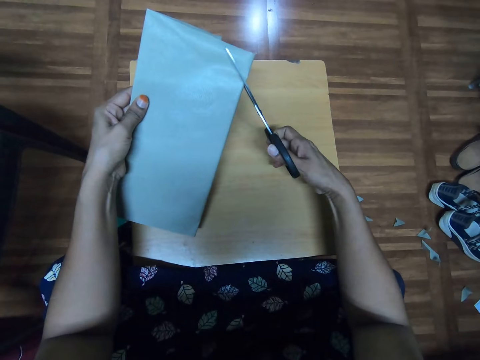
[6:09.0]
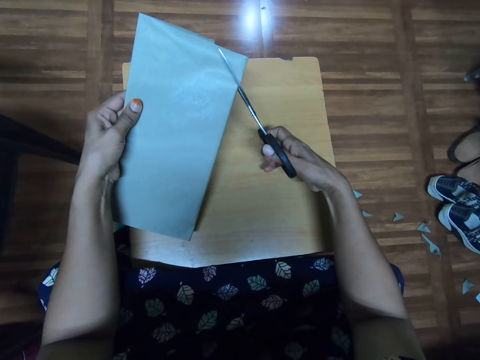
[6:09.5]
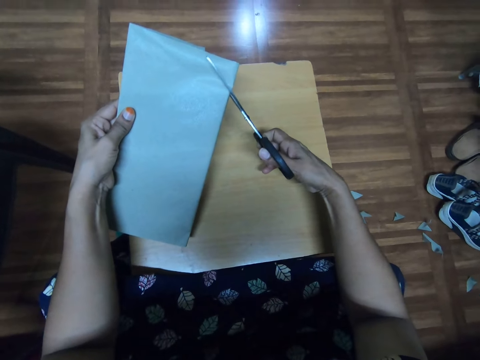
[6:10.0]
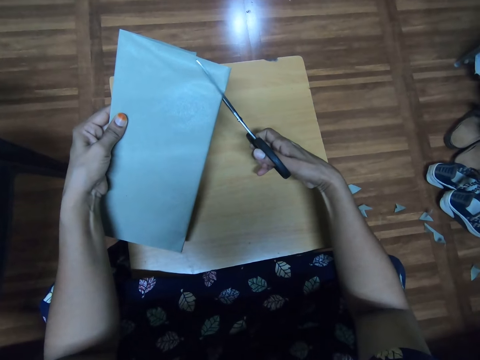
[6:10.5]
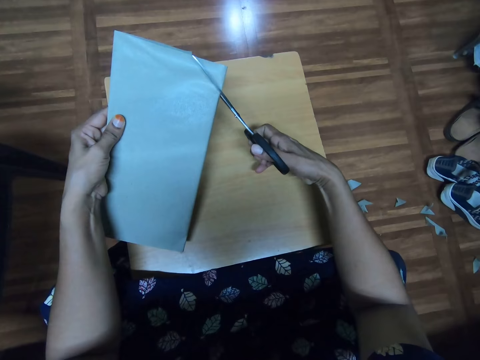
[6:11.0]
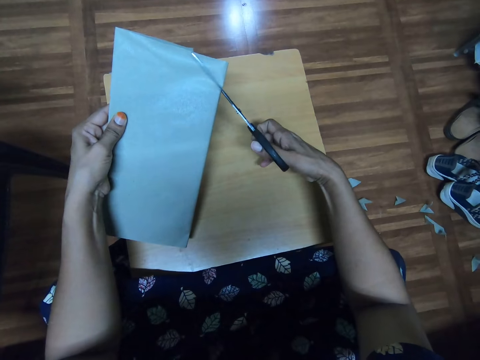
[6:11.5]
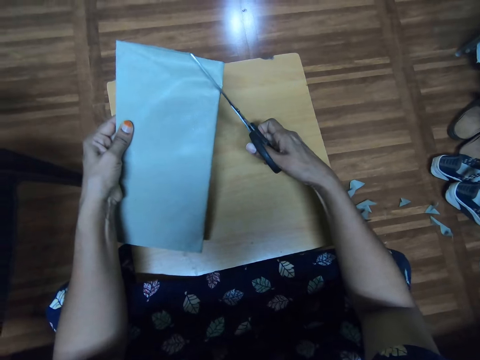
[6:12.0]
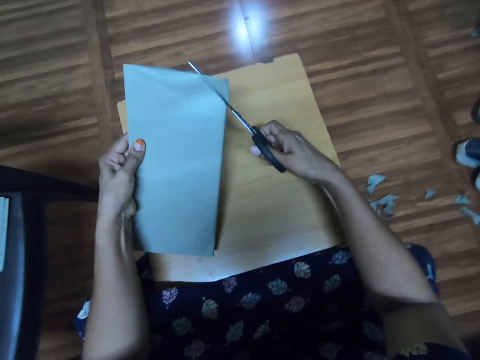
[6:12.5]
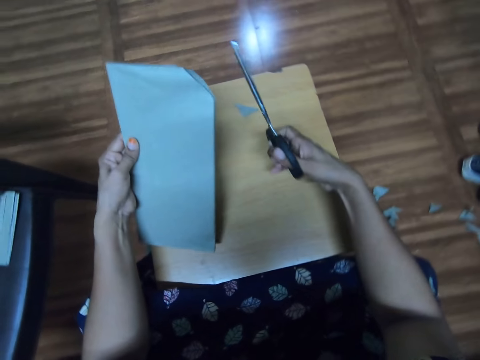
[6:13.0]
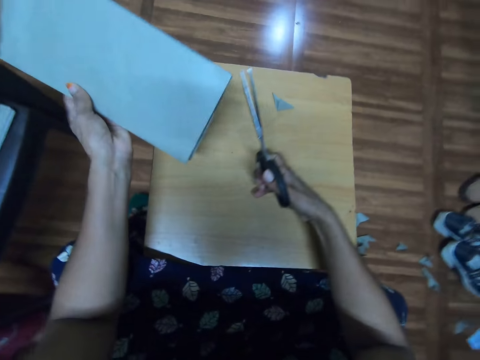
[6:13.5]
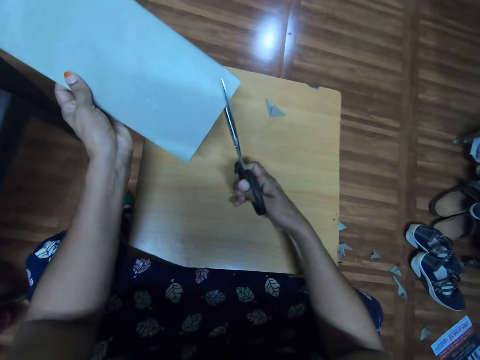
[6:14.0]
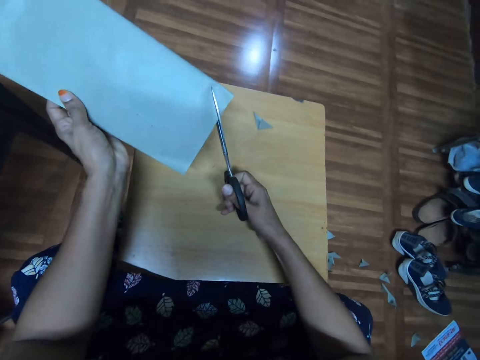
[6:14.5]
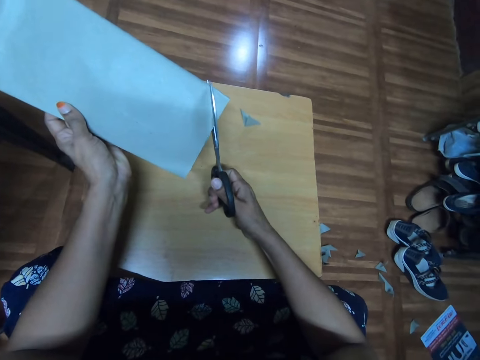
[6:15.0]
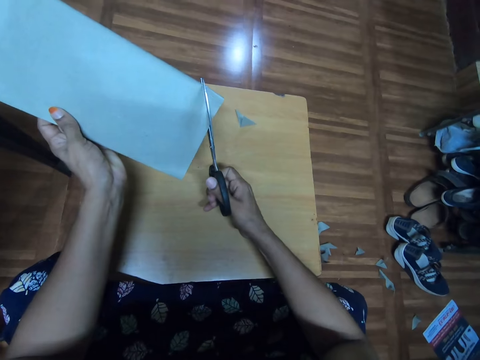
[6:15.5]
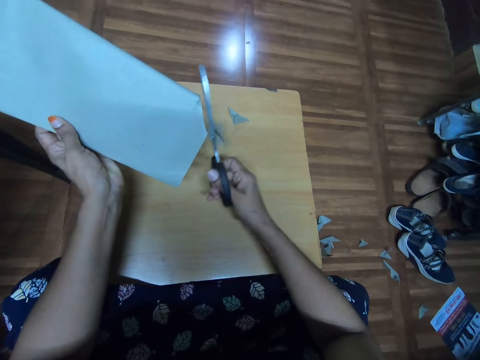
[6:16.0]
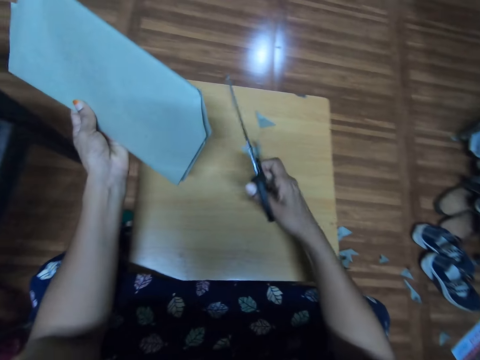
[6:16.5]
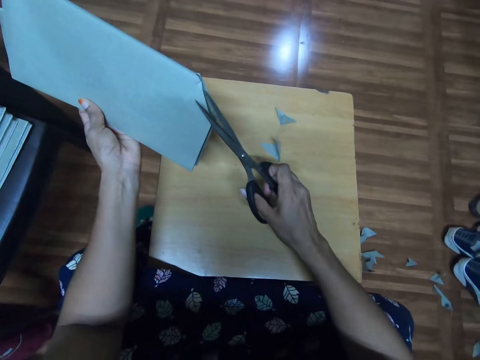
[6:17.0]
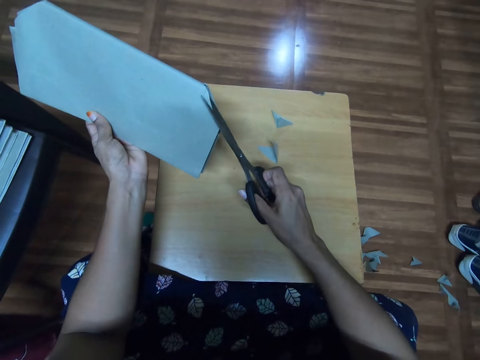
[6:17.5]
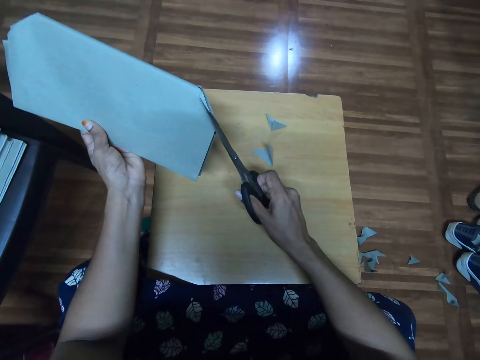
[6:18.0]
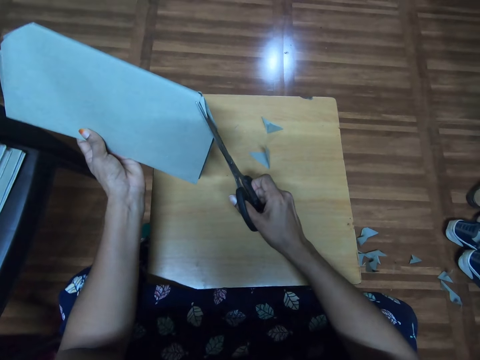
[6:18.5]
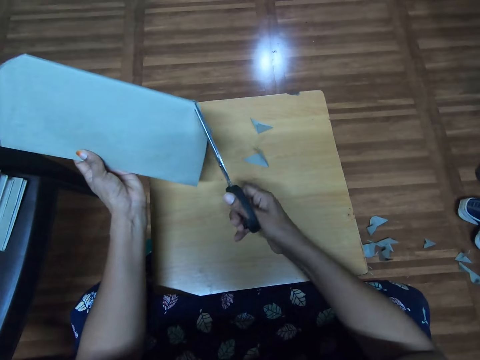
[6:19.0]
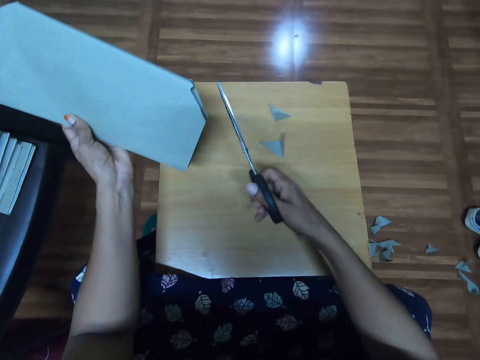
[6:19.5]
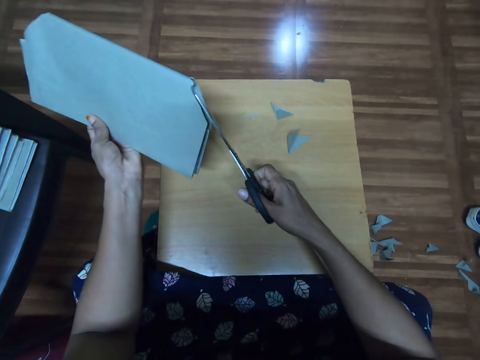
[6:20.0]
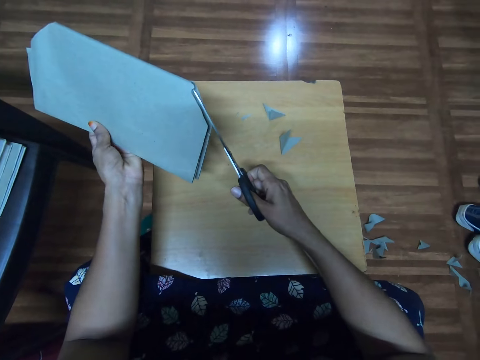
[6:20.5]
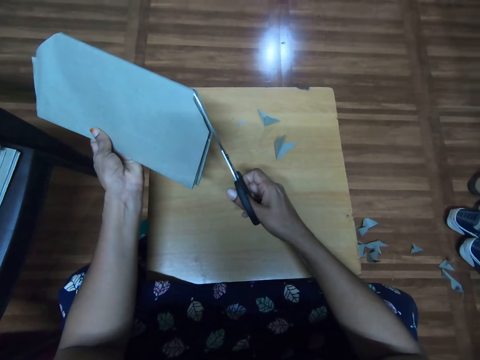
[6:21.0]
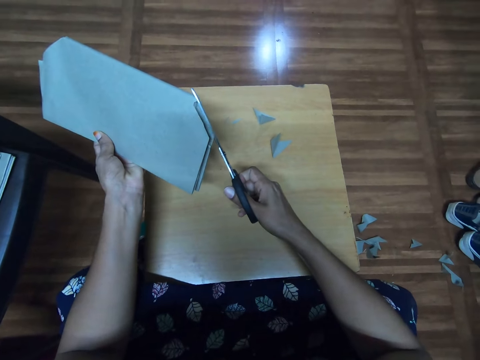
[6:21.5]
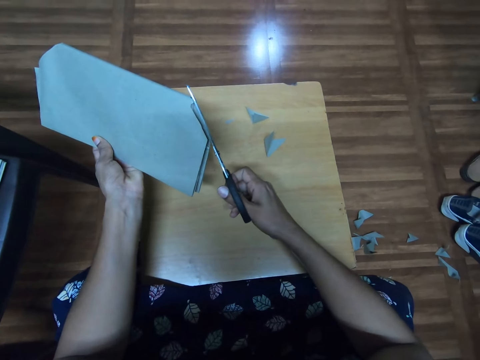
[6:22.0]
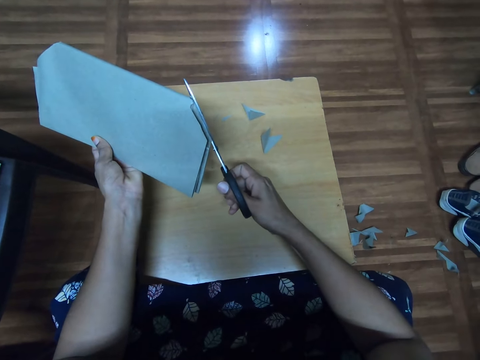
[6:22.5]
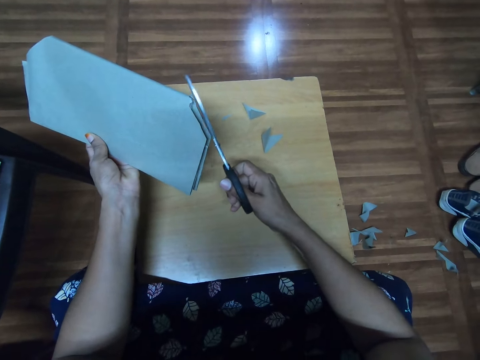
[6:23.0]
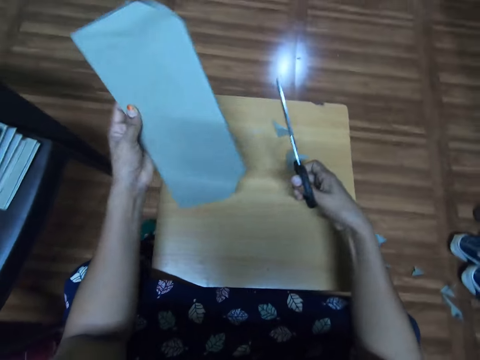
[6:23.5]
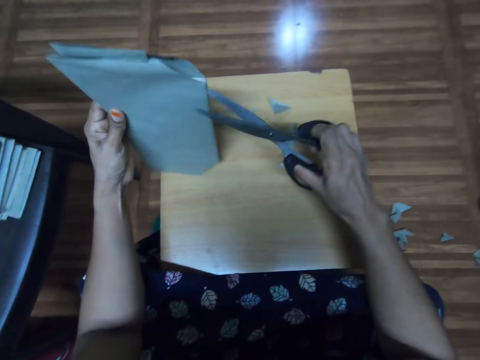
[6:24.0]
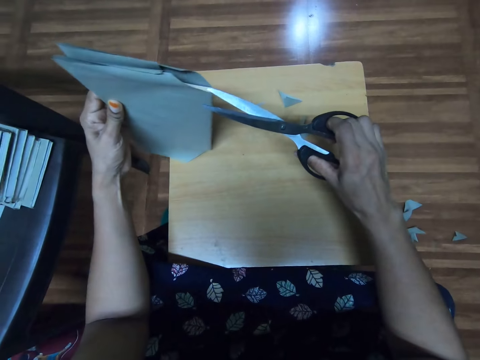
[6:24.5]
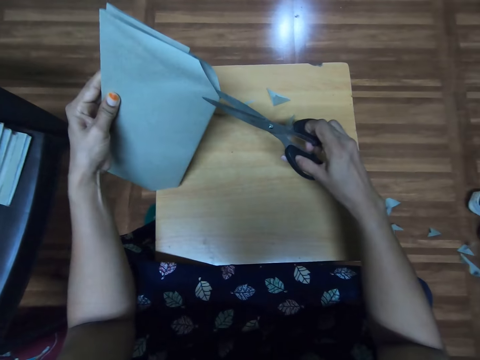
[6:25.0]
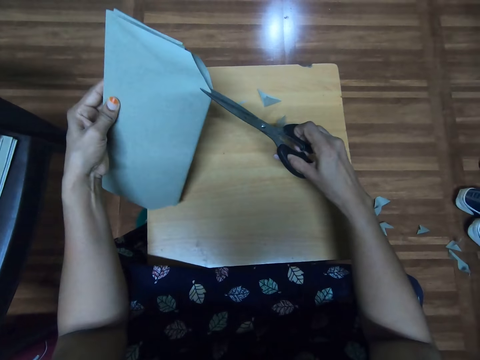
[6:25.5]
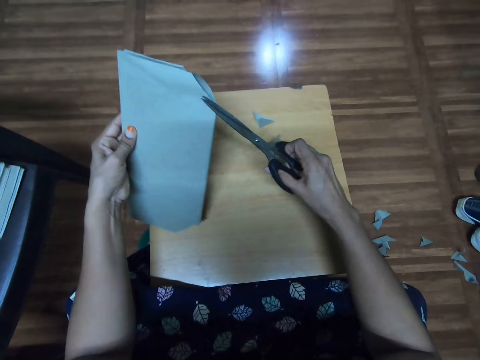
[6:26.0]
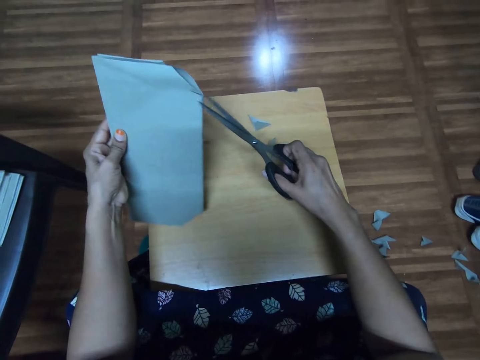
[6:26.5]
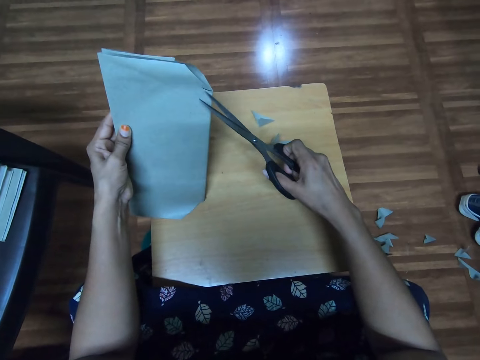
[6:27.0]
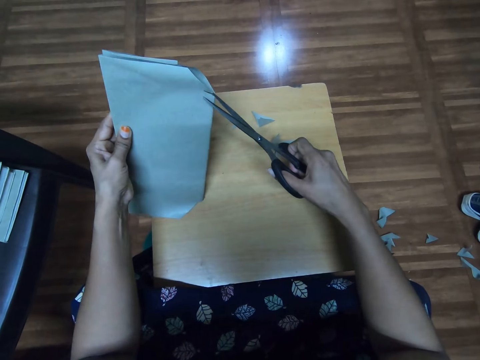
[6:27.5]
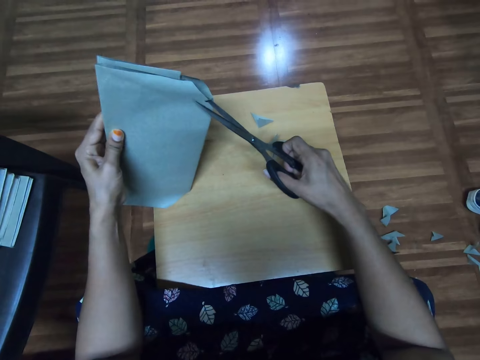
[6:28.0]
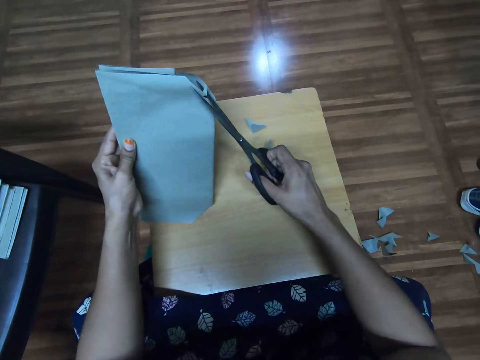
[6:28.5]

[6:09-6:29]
The camera wearer cuts the cover. They turn the cover or book. They cut the cover. They turn the cover. They cut the cover.

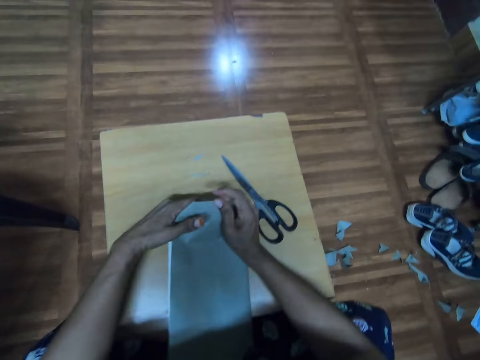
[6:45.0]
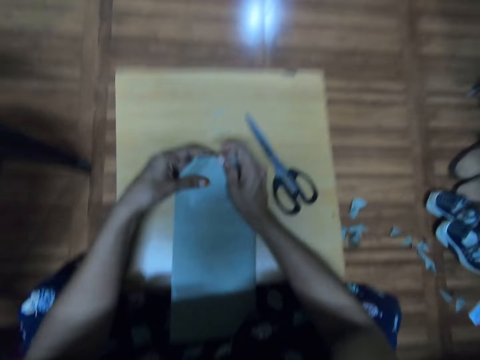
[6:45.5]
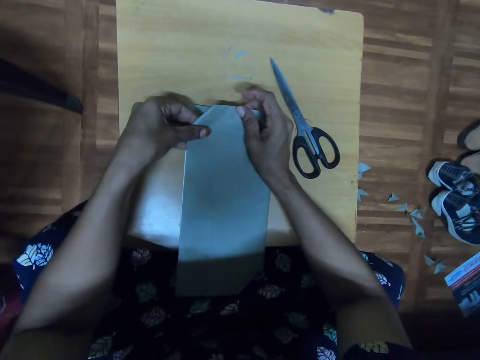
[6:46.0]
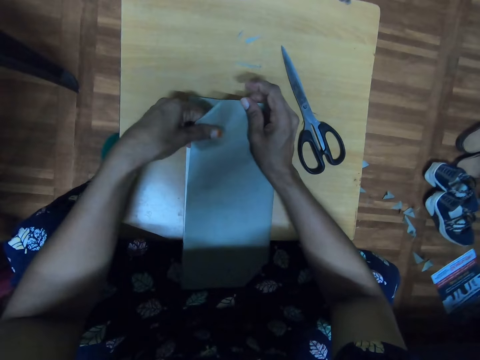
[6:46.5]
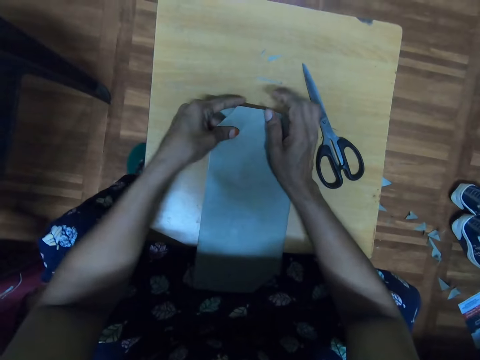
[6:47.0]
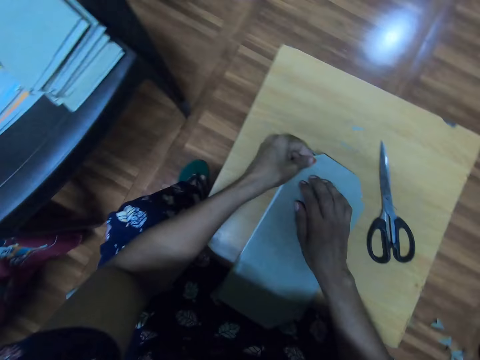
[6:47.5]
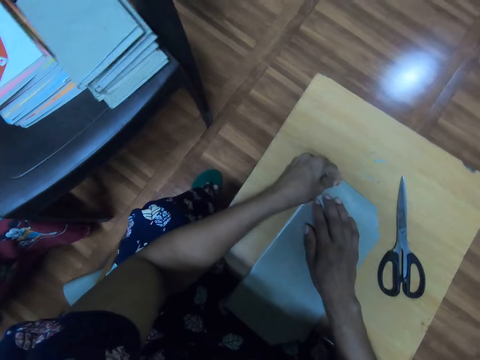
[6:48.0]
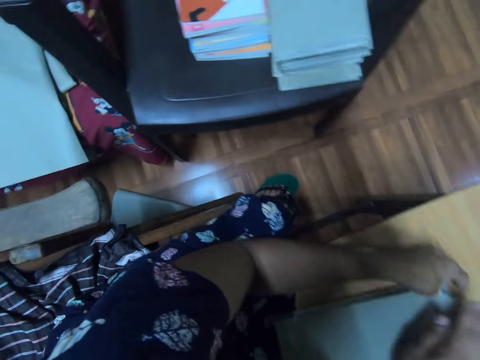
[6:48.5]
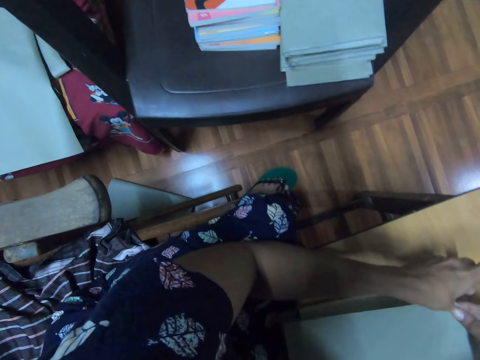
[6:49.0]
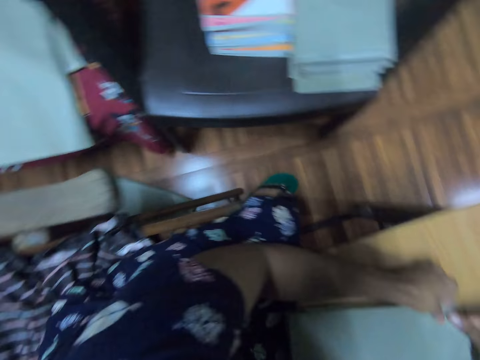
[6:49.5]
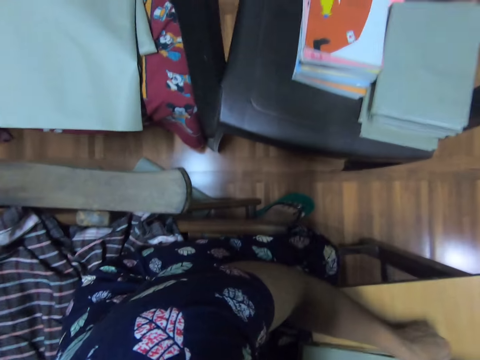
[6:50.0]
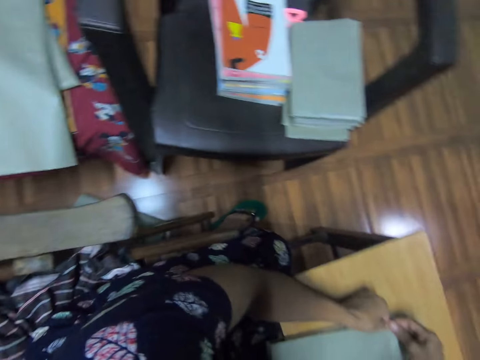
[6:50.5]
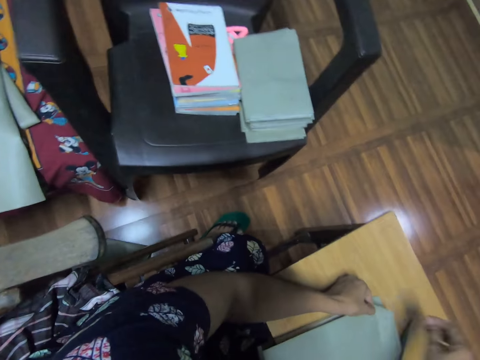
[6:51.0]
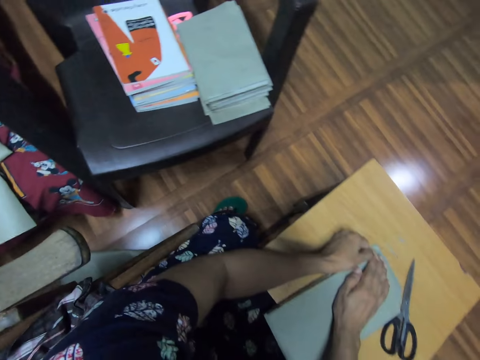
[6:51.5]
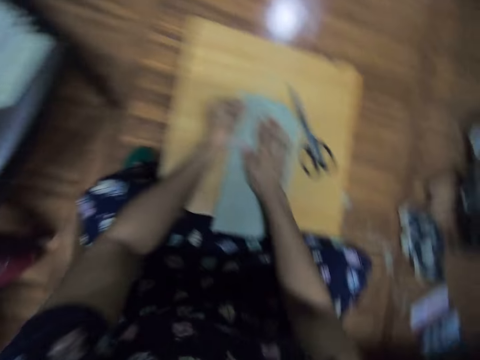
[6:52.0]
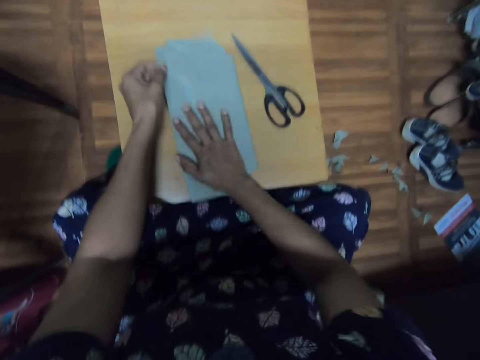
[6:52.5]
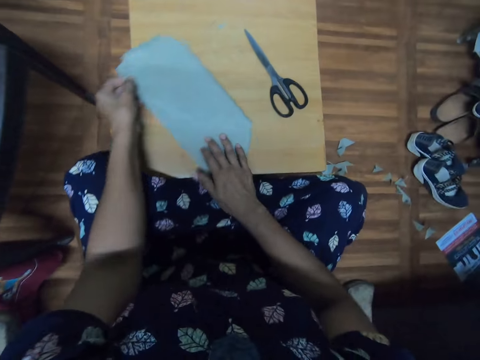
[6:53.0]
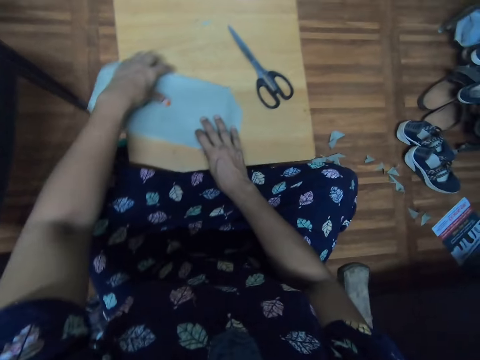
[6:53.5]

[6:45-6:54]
The camera wearer folds the cover. They place a hand on the book. They look around. They spread the cover on the book. They move a hand on the book. They turn the book.
